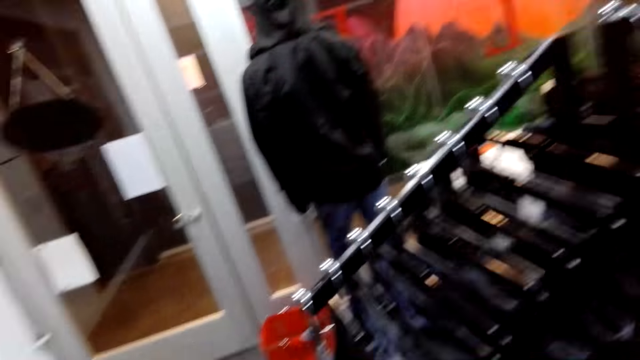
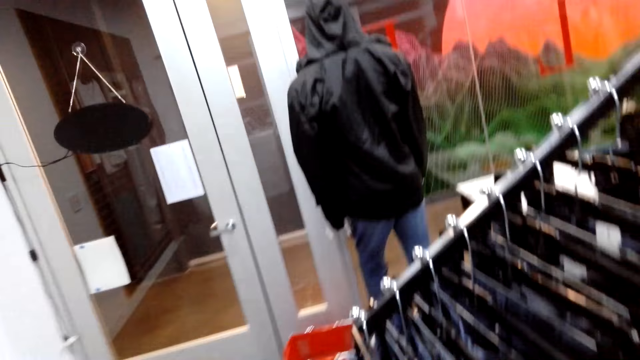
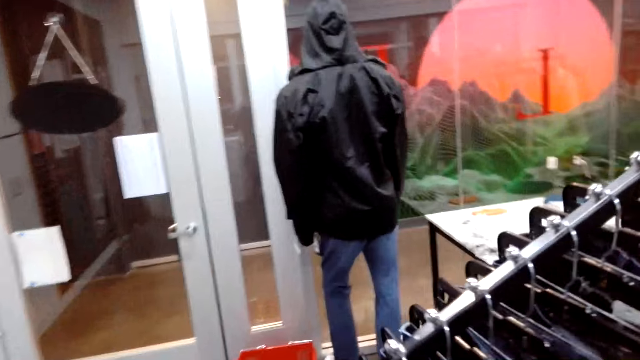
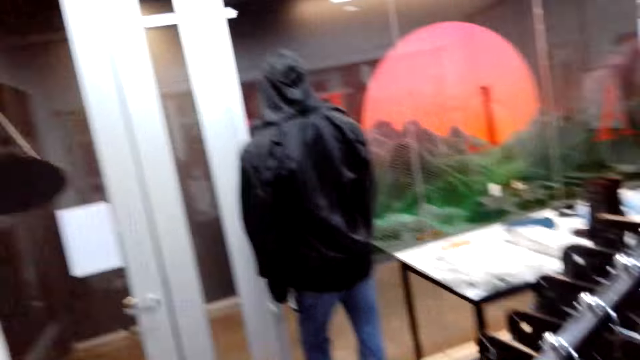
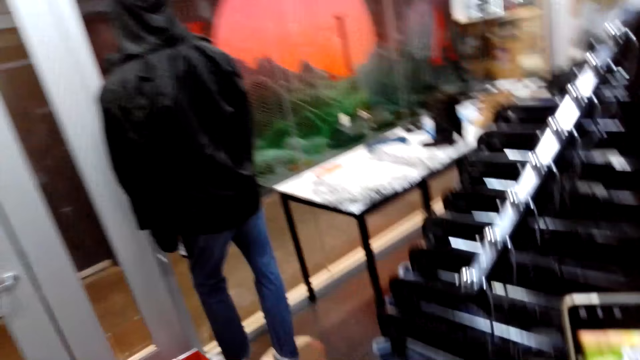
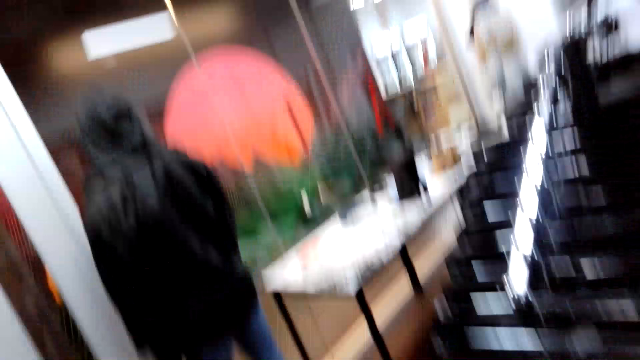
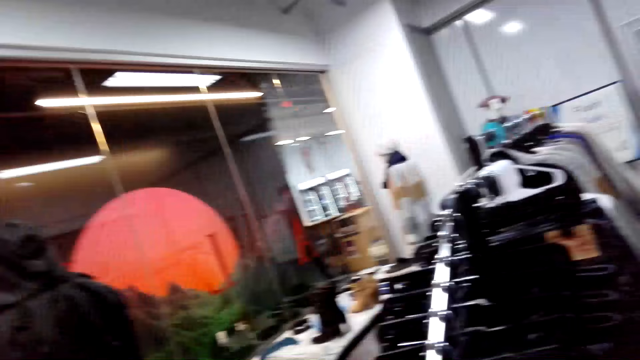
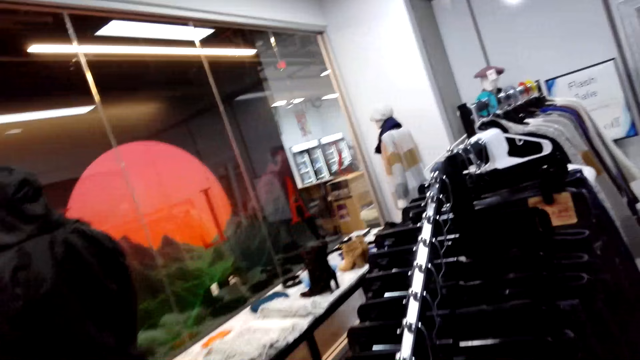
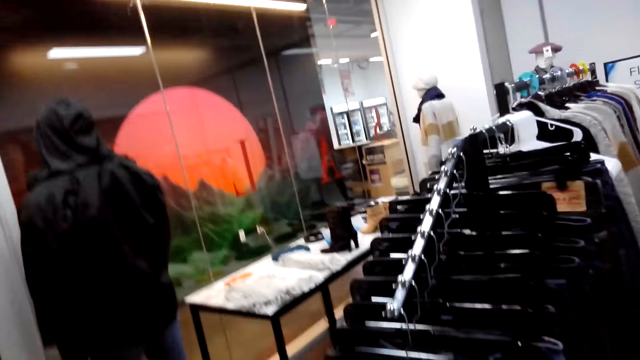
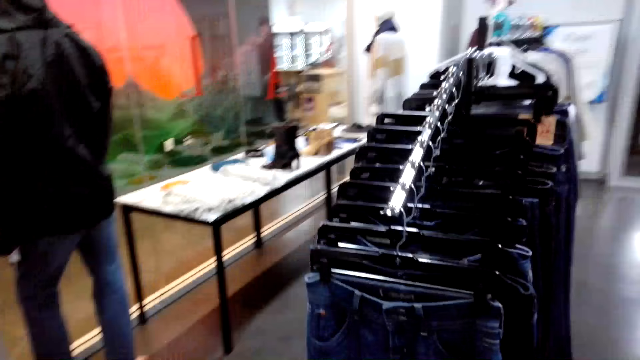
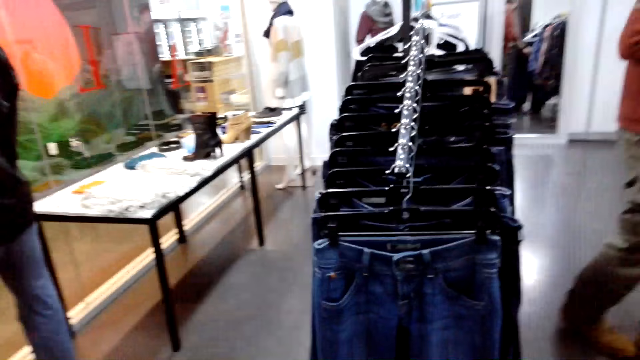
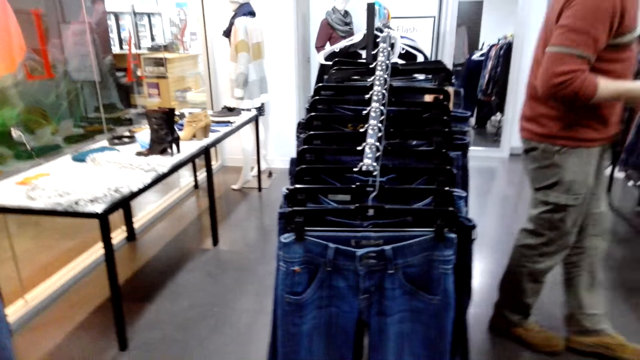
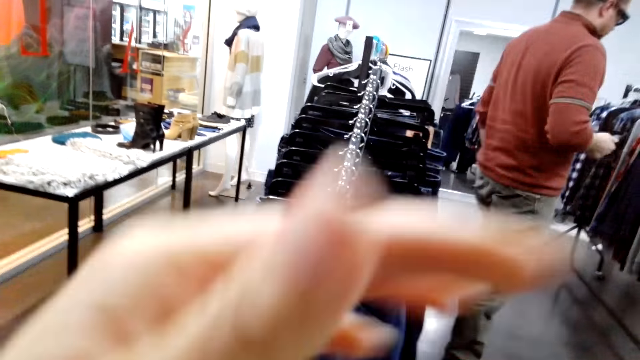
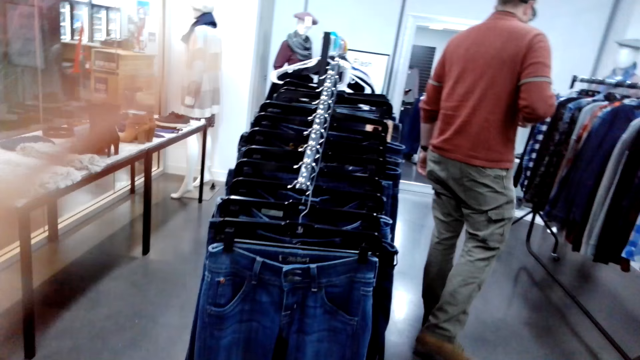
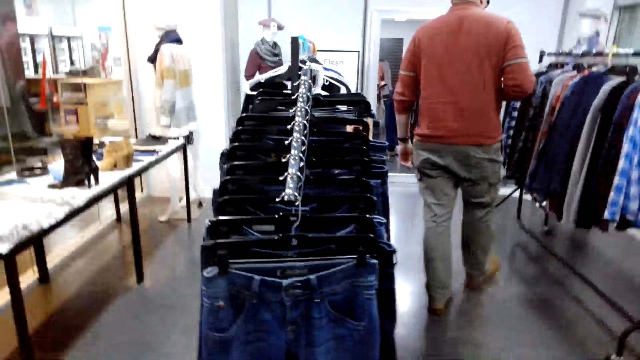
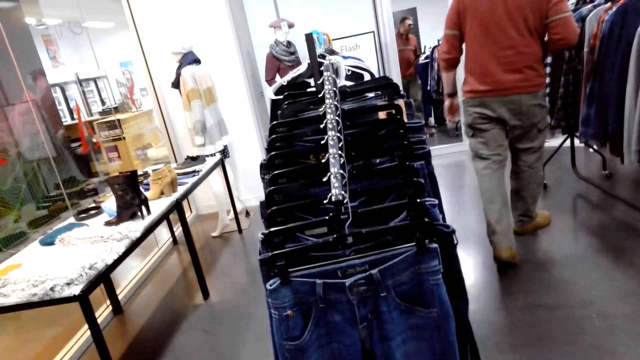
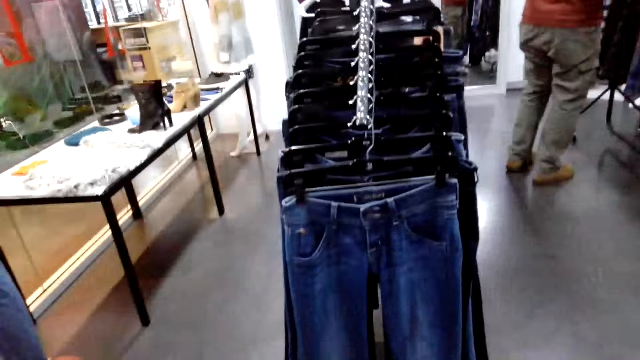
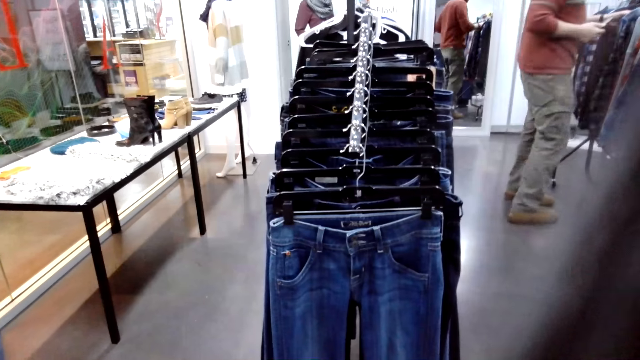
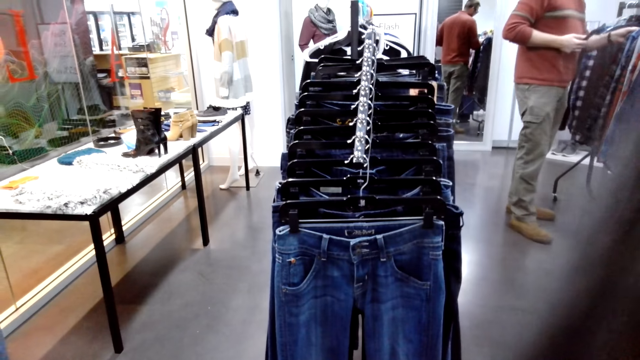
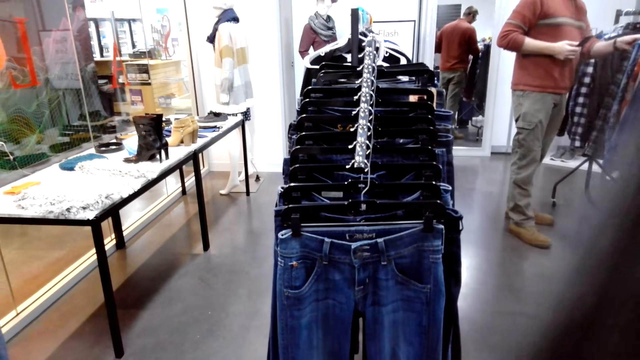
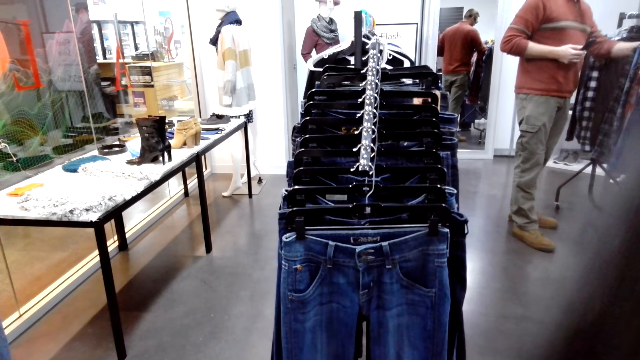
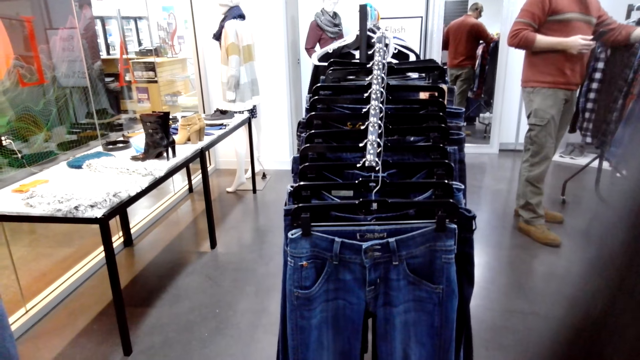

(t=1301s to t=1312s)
The camera wearer walks in the room. She lifts her hand. She looks at the denim trousers.

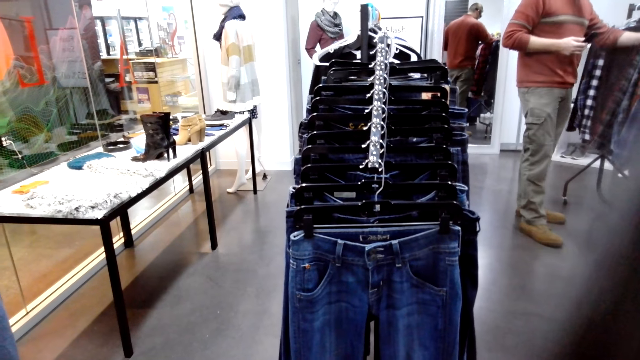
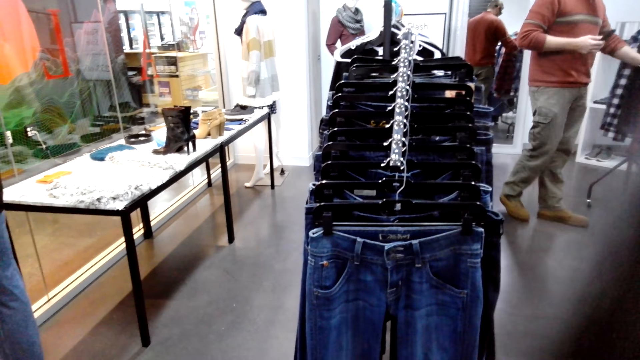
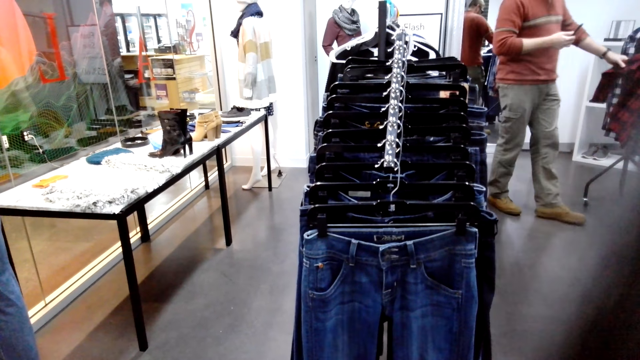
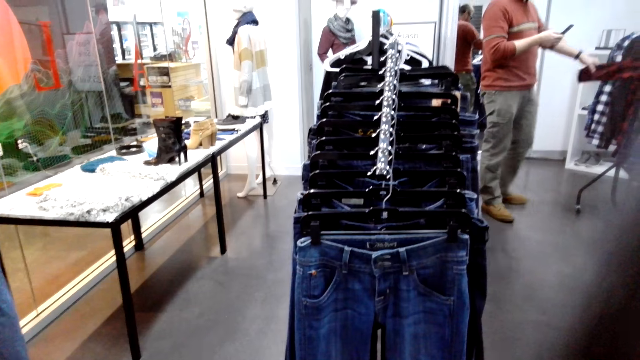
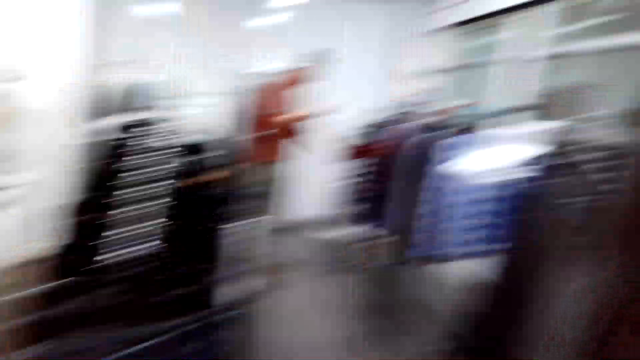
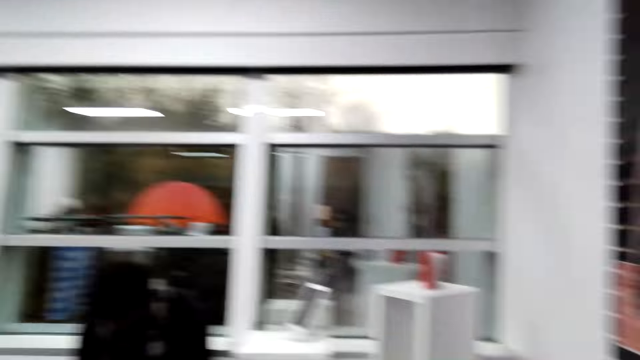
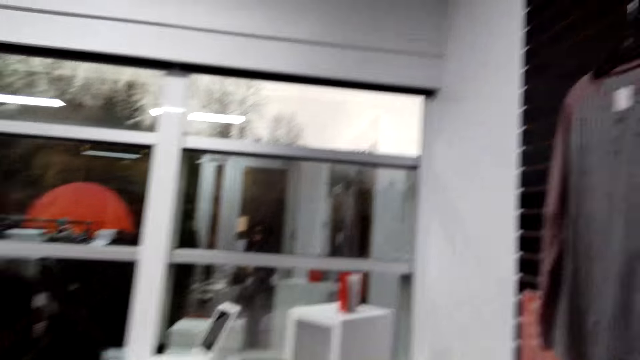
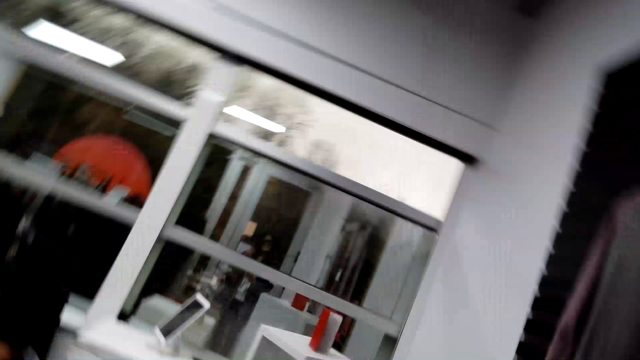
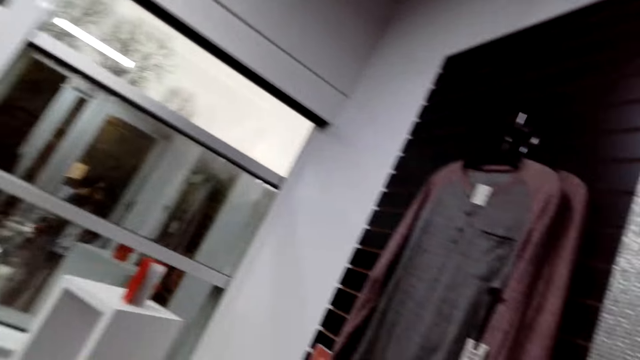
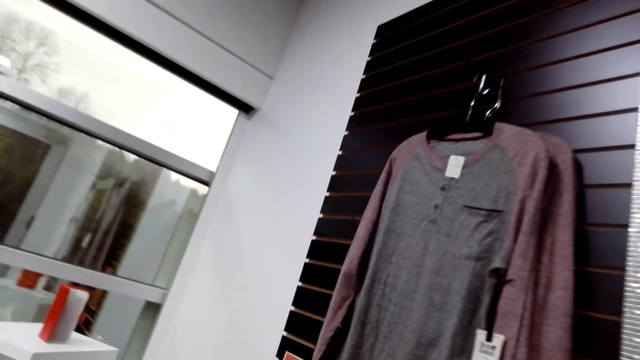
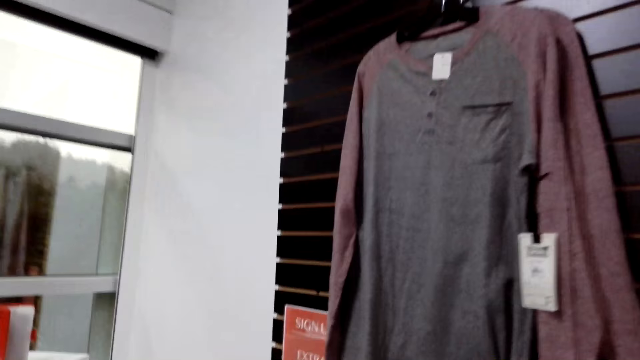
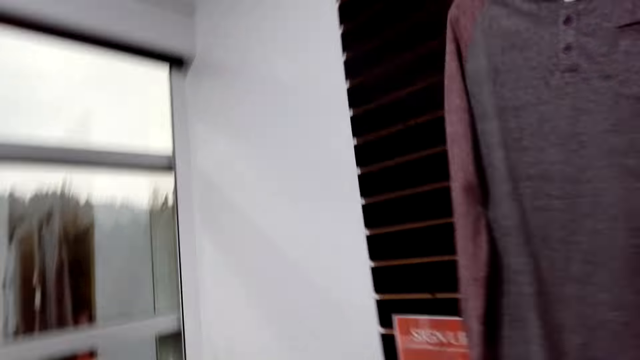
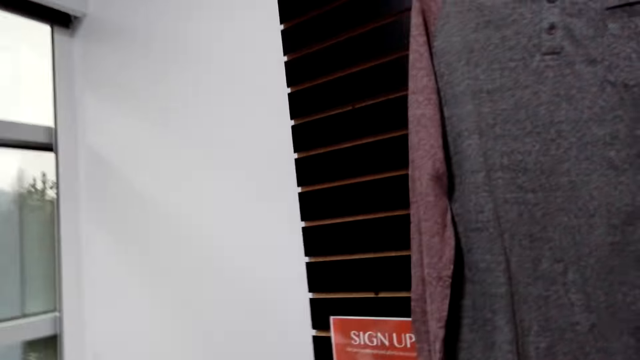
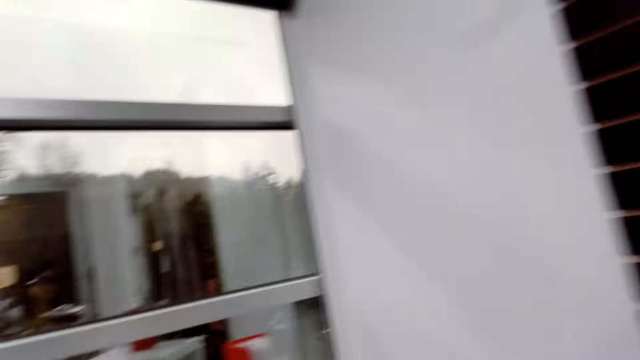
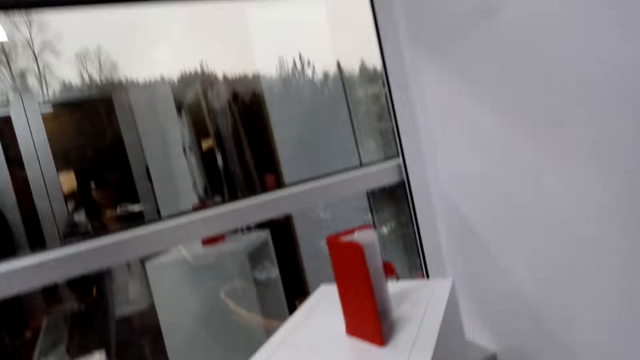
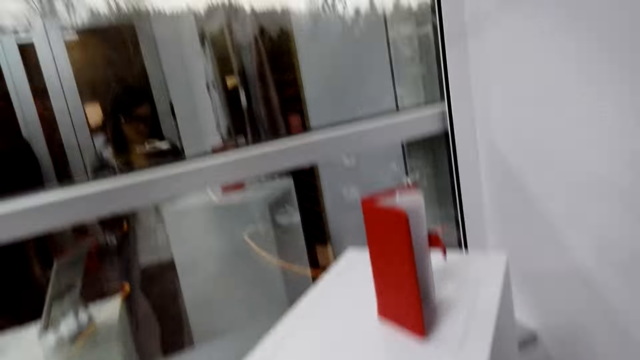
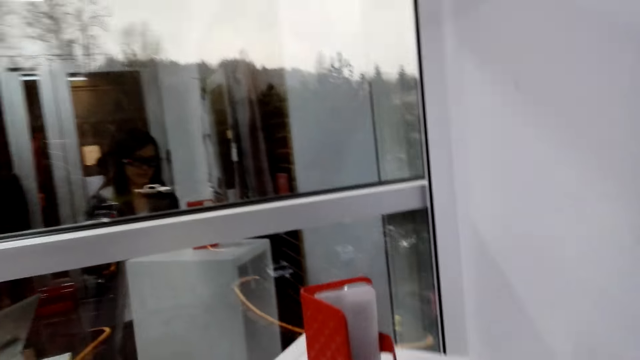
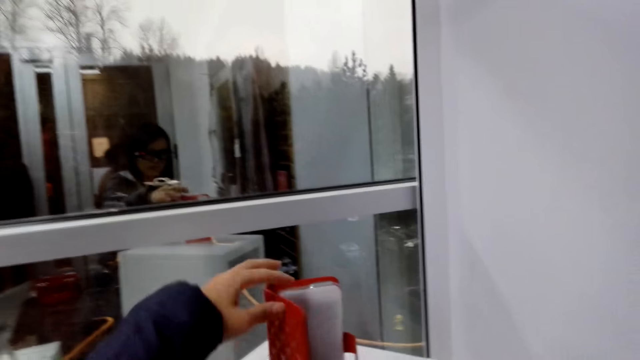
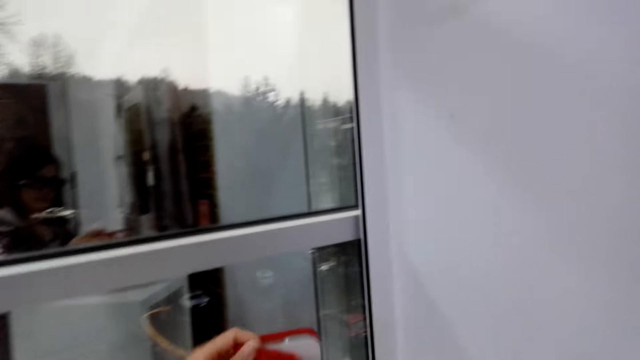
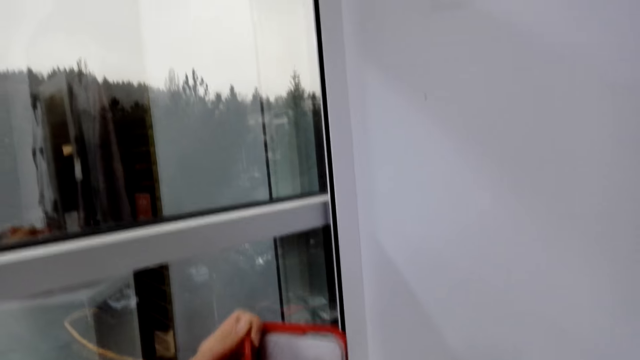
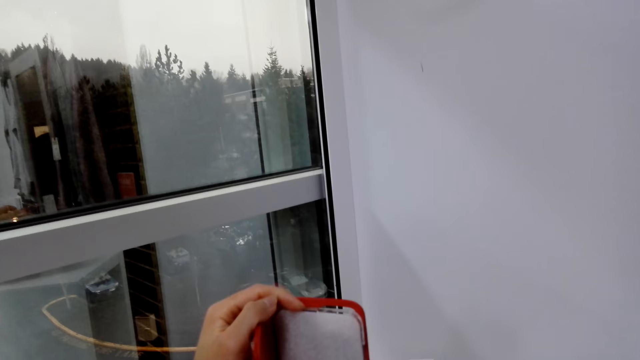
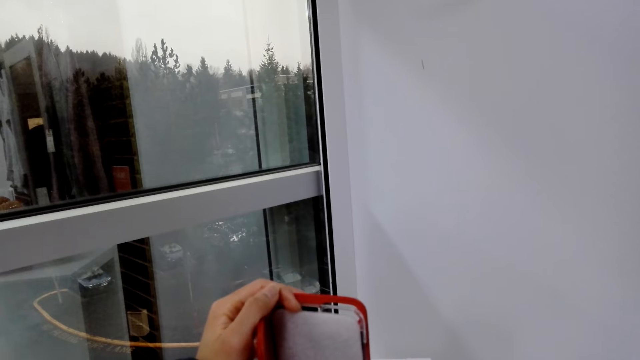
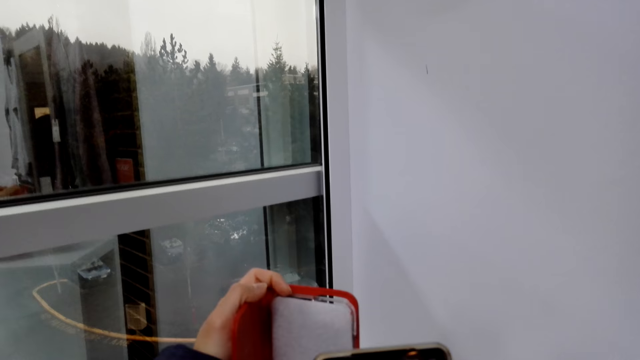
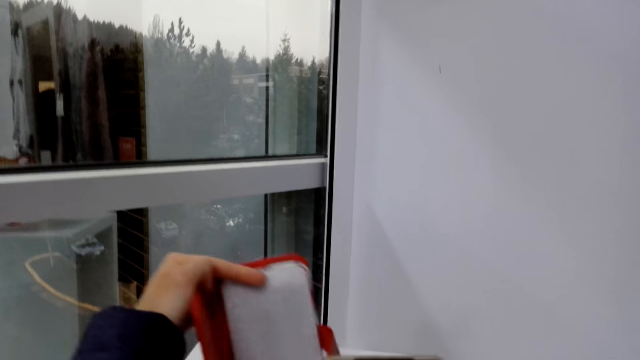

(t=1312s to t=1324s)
The camera wearer looks at the clothes. They take a picture of the denim trousers. They walk in the boutique. They touch the purse. They hold the book.
